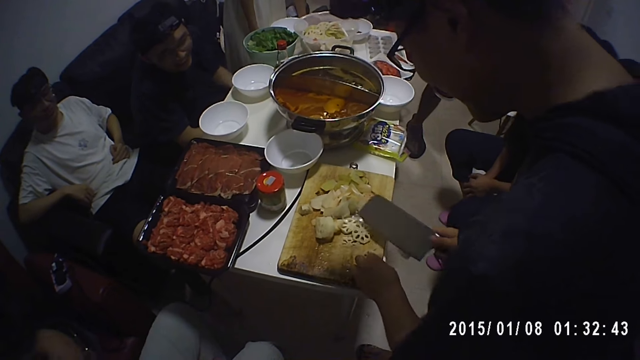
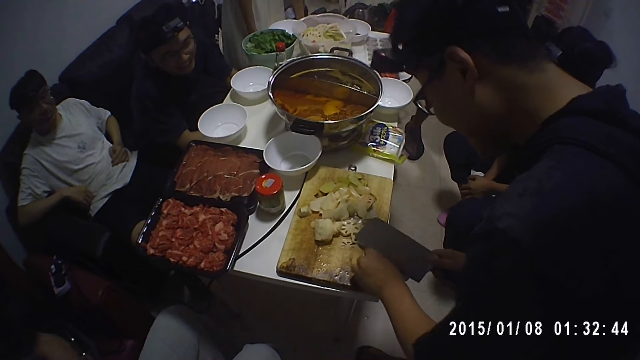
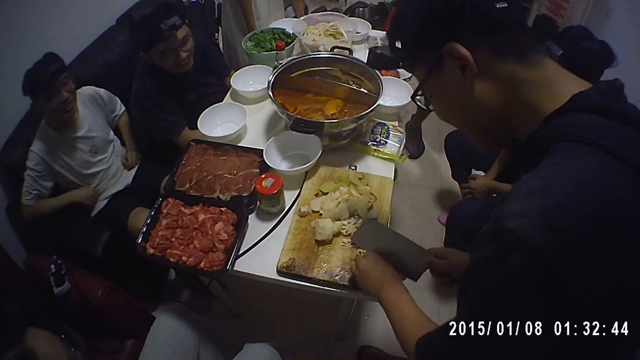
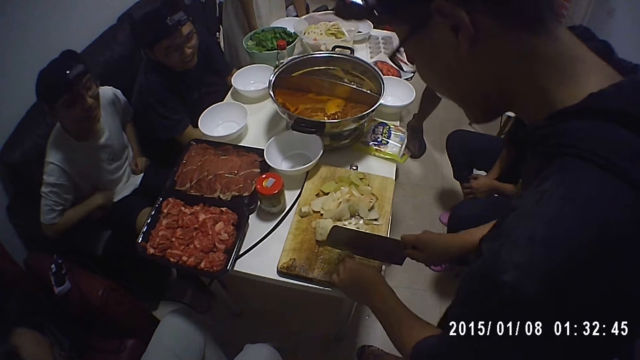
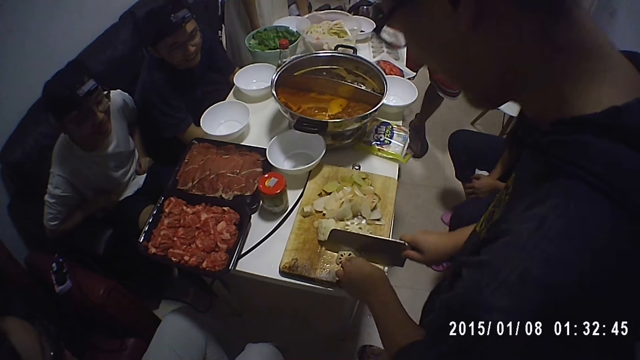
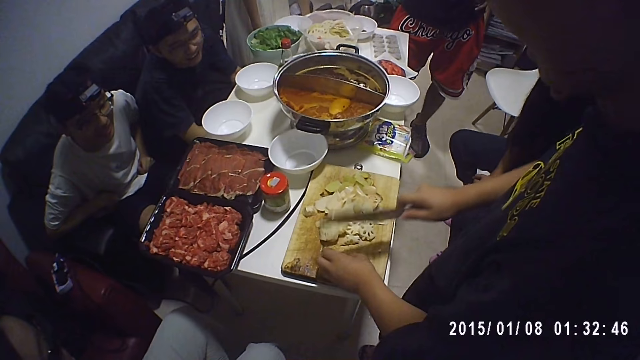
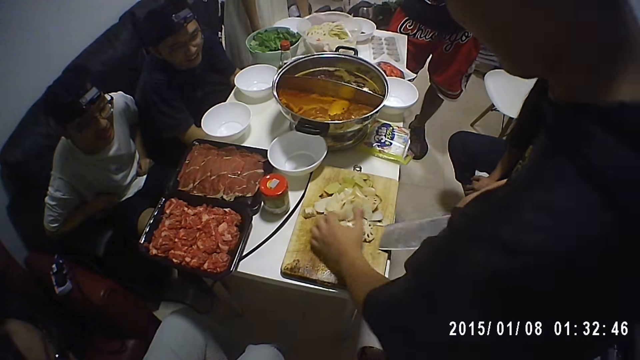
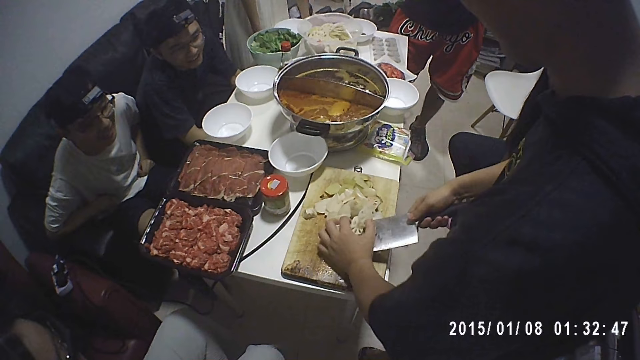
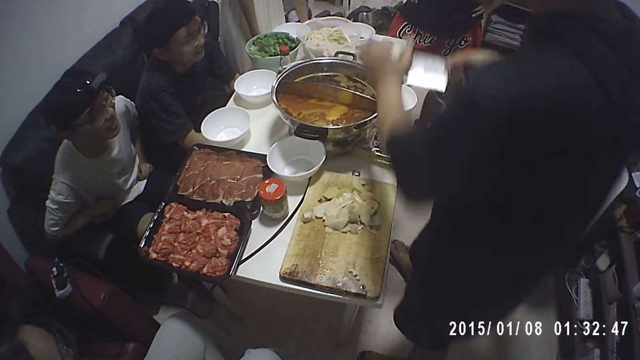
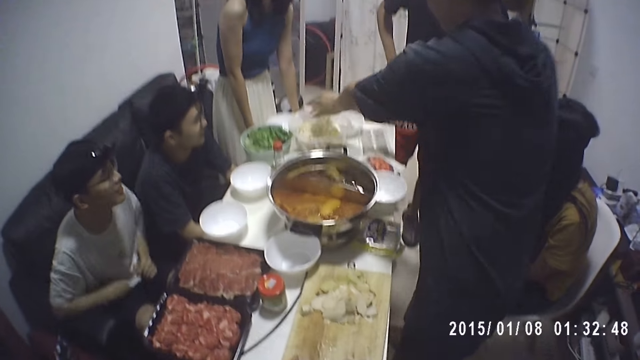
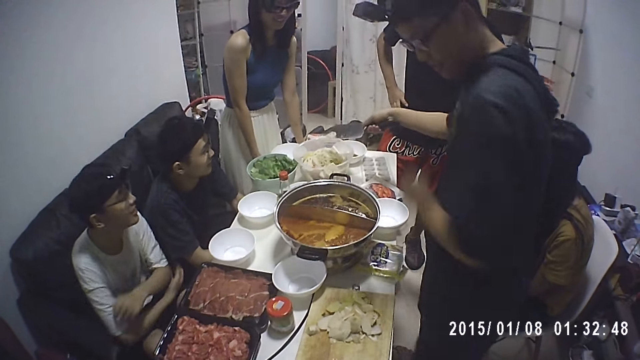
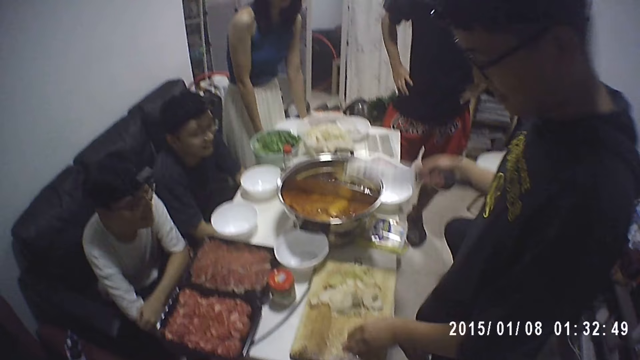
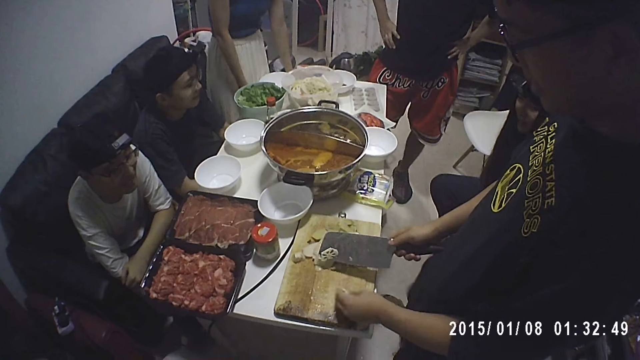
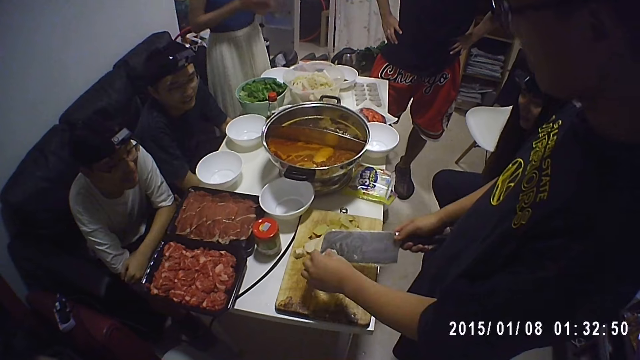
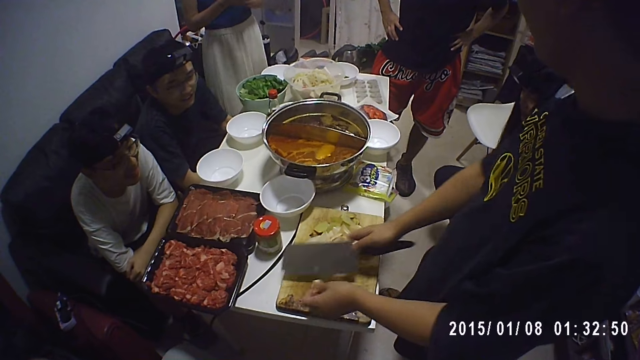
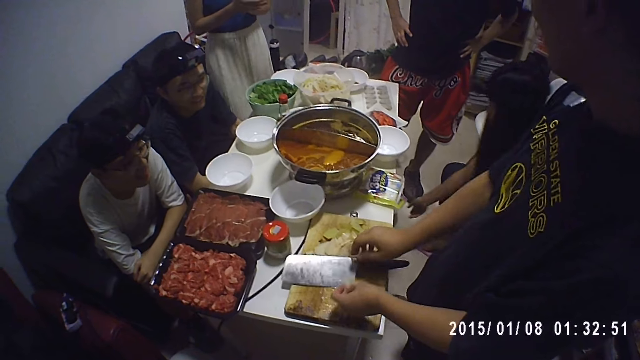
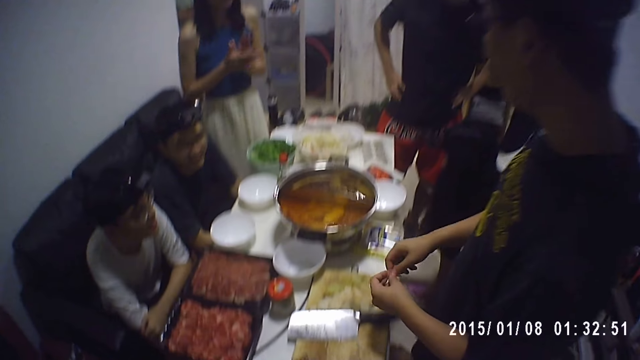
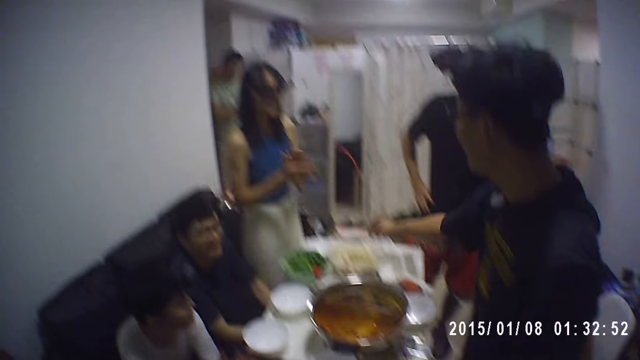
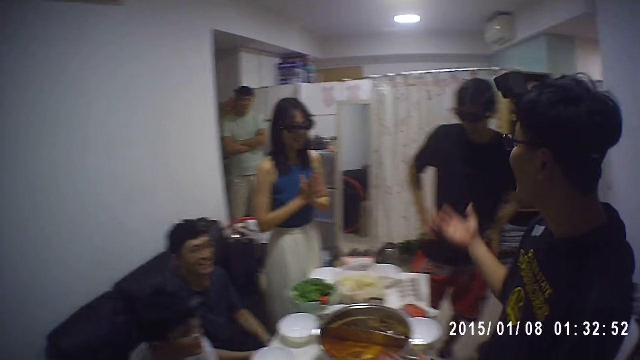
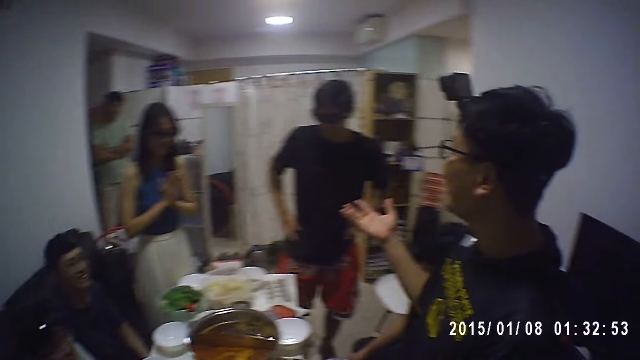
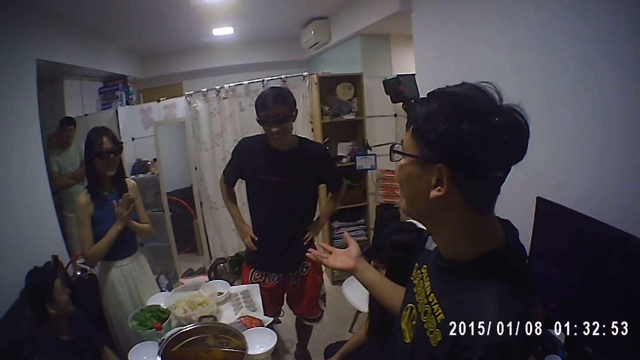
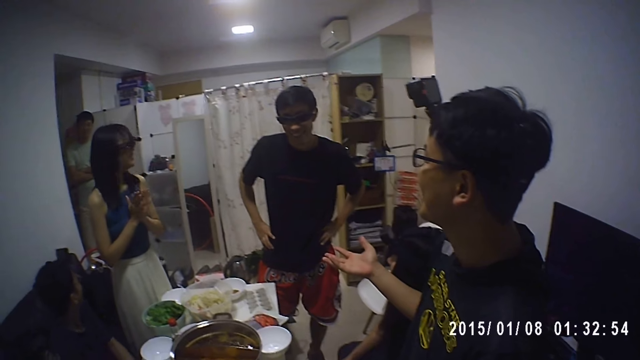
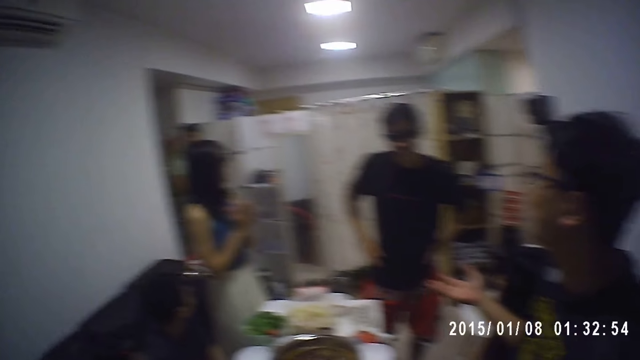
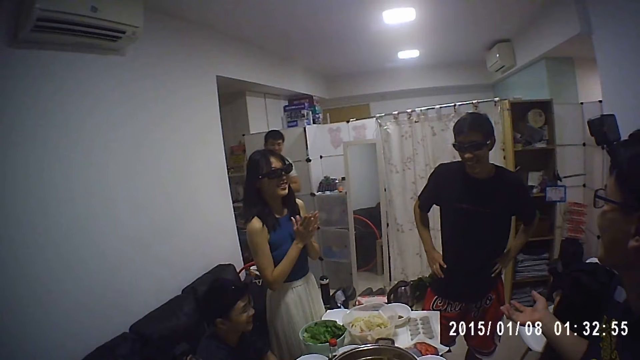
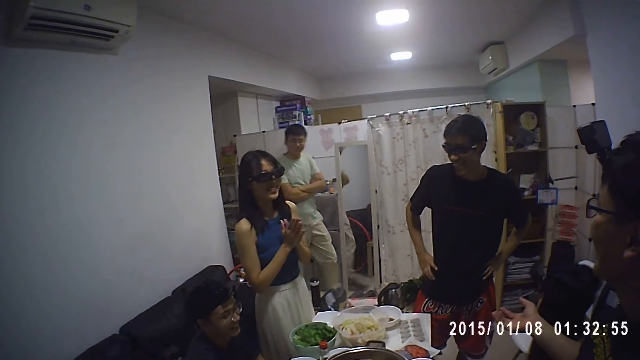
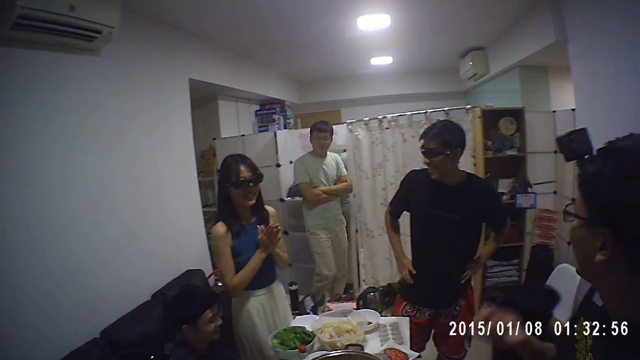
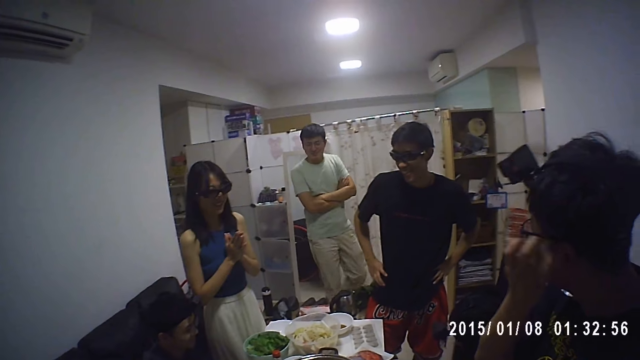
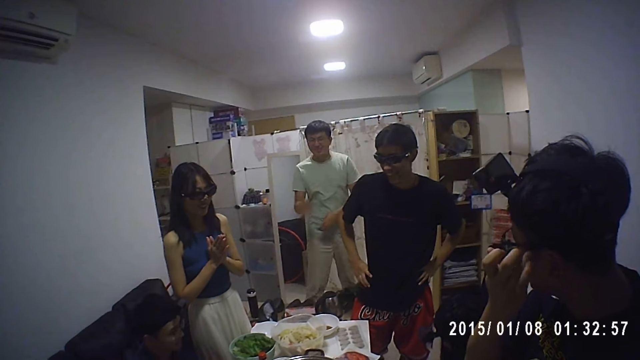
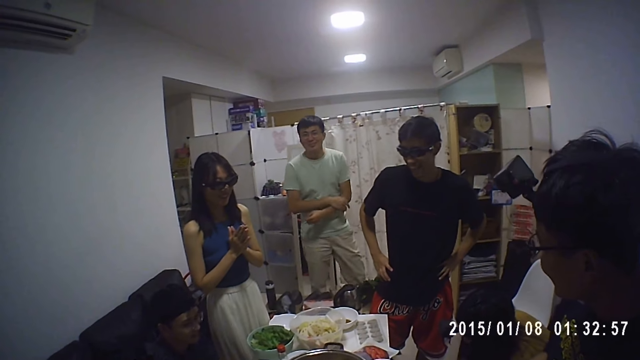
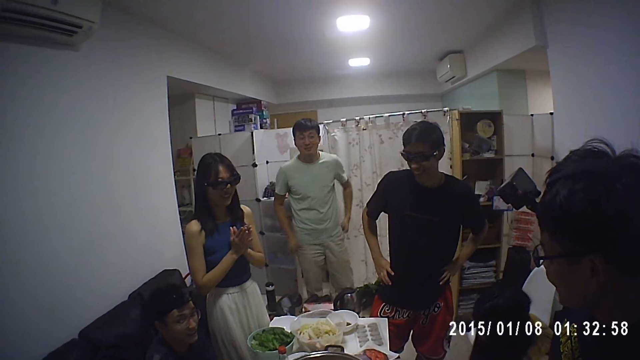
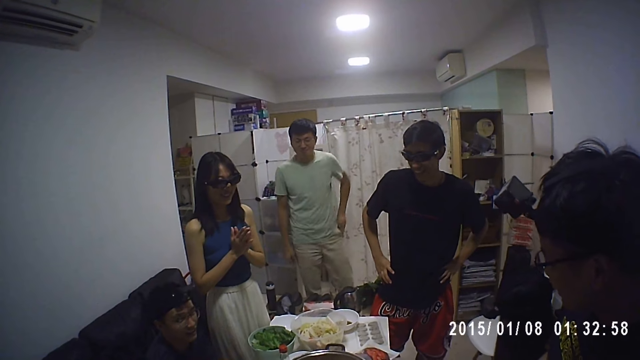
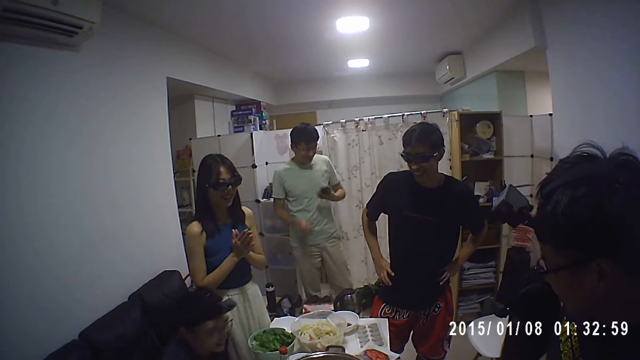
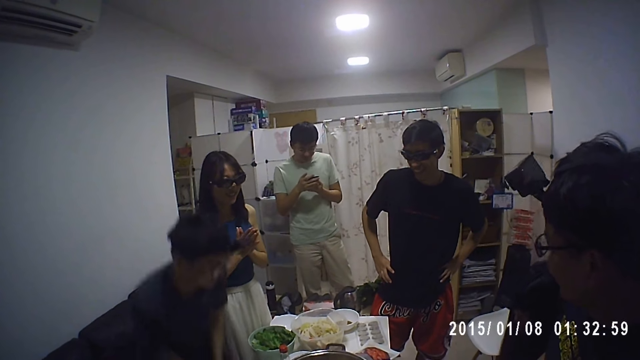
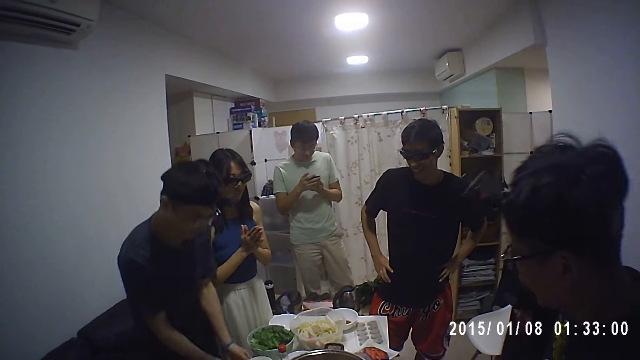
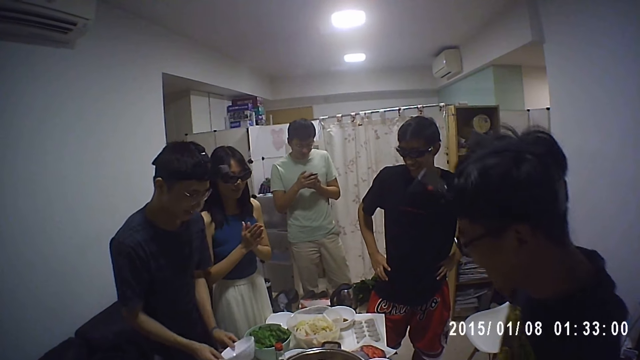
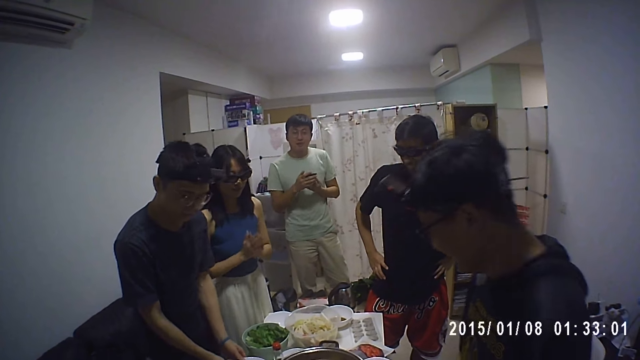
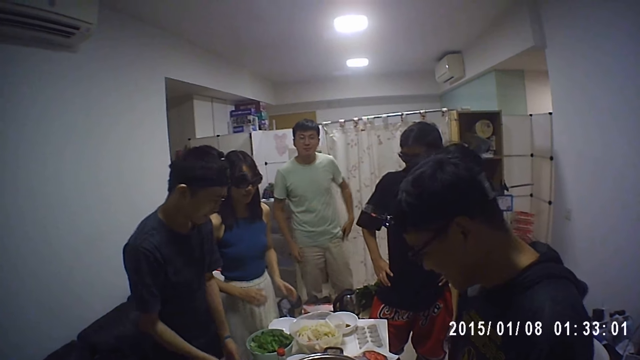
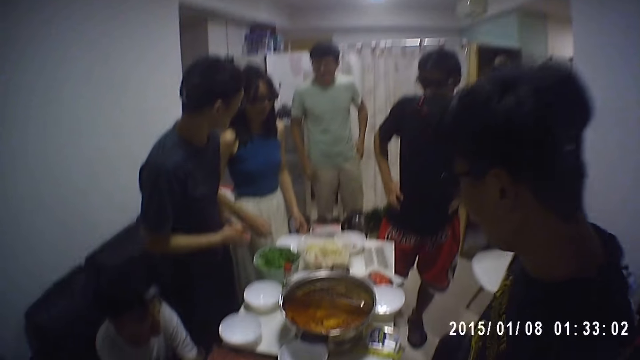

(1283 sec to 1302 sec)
A man swings on the seat. Another man chops potatoes. A third man moves on the seat. The second man chops potatoes. The second man moves both hands, pulls the potatoes, lifts the potatoes and makes a step. The second man transfers the cut potato on the chopping board to the bowl on a table with the knife in his right hand. The third man folds his hands. The second man drops the potatoes and makes a step. A woman lets go of the table. The second man moves both hands. The second man drops the knife in his right hand on the chopping board. Another woman moves the right hand. The second man moves the right hand. The first woman holds her hands together. The second man makes a step, lifts the right hand and converses with the first woman. The camera wearer looks around. A fourth man walks around. The second man lifts the left hand. The fourth man walks around. The second man rubs his ears. The fourth man walks around and moves his hands. The fourth man takes out a phone from his pocket with his left hand and operates the phone. The first man stands up. The fourth man operates the phone. The second man makes a step. The first woman drops both hands. The fourth man drops both hands and puts the phone in his pocket.
